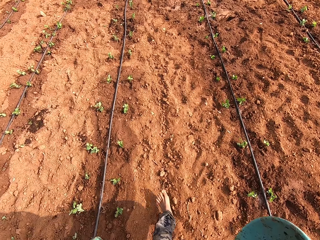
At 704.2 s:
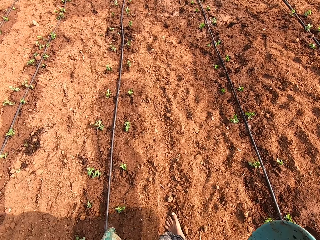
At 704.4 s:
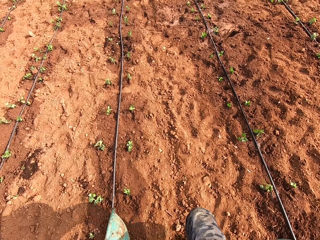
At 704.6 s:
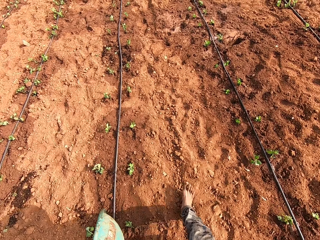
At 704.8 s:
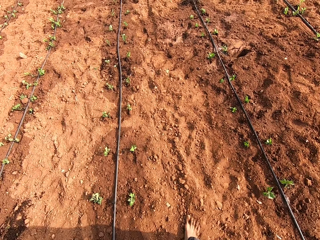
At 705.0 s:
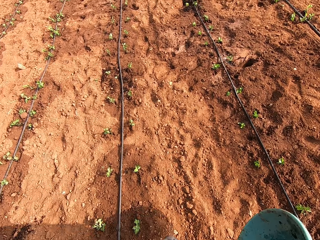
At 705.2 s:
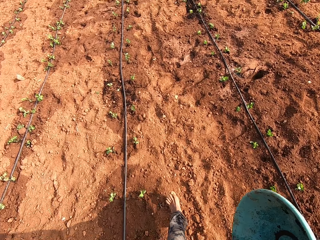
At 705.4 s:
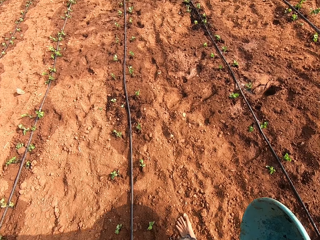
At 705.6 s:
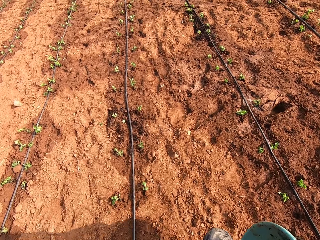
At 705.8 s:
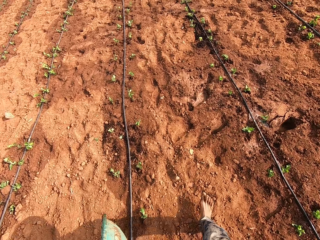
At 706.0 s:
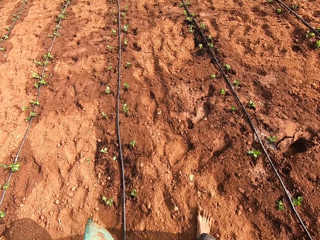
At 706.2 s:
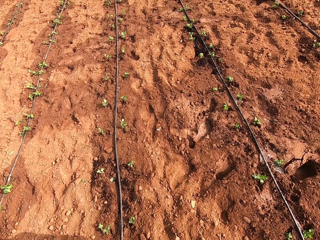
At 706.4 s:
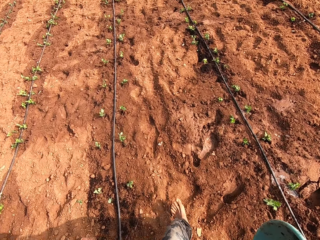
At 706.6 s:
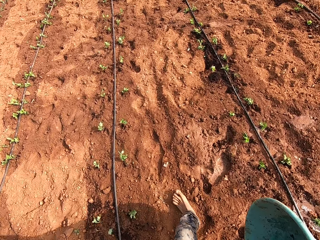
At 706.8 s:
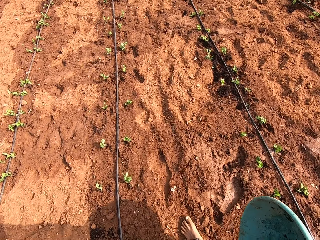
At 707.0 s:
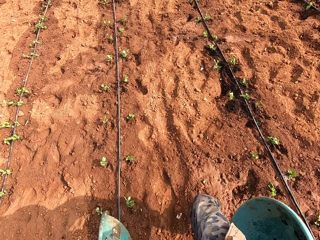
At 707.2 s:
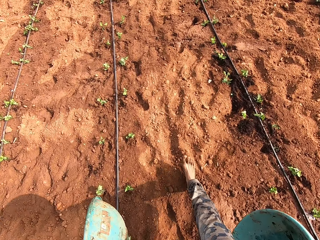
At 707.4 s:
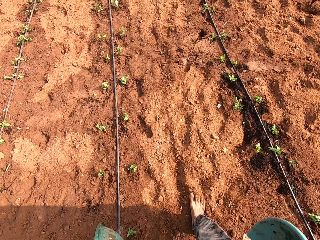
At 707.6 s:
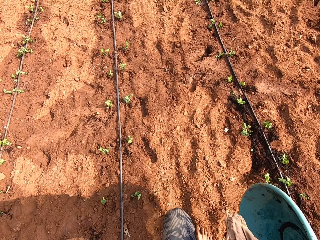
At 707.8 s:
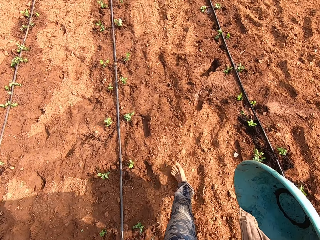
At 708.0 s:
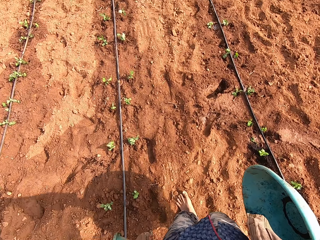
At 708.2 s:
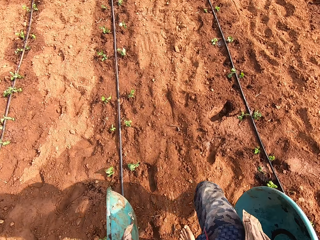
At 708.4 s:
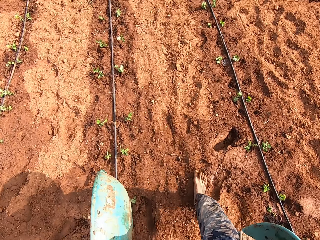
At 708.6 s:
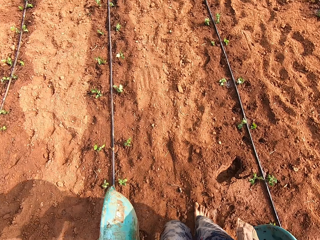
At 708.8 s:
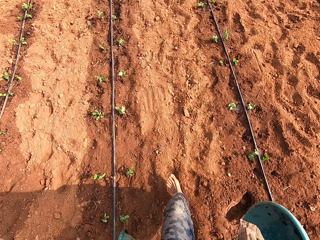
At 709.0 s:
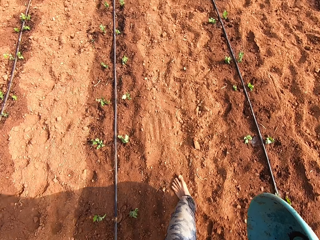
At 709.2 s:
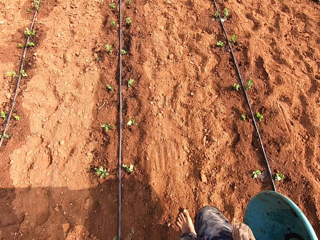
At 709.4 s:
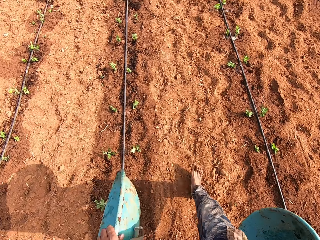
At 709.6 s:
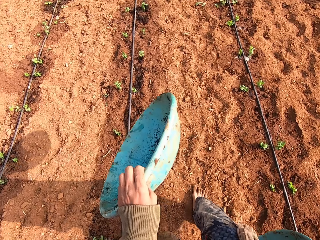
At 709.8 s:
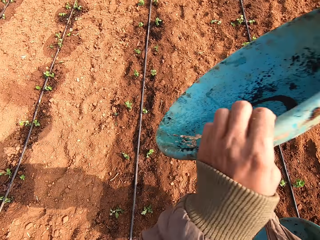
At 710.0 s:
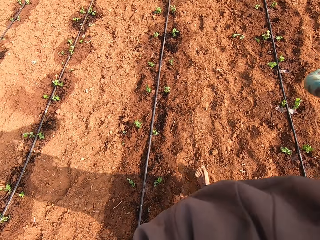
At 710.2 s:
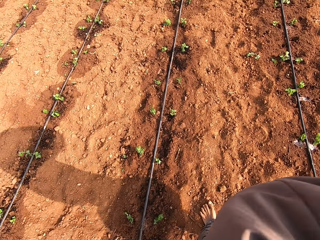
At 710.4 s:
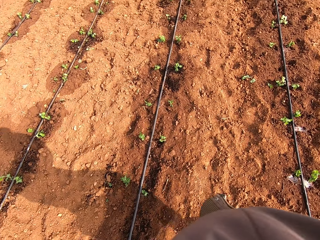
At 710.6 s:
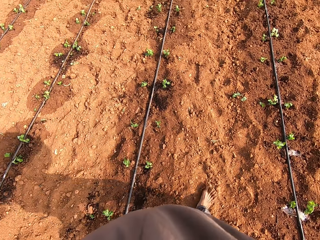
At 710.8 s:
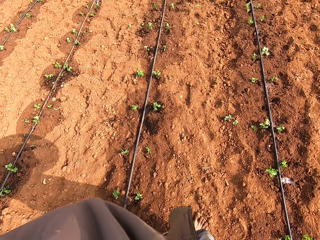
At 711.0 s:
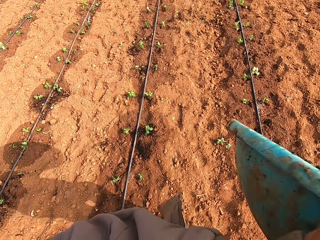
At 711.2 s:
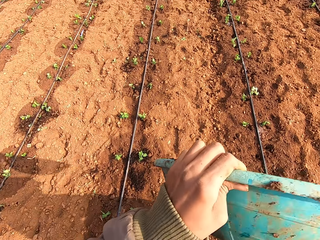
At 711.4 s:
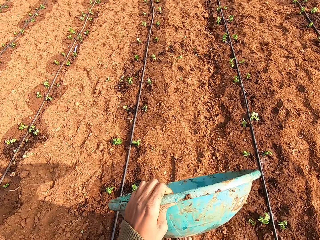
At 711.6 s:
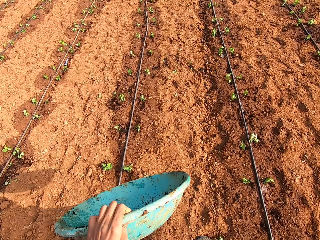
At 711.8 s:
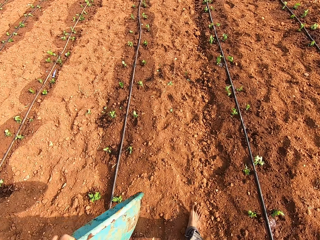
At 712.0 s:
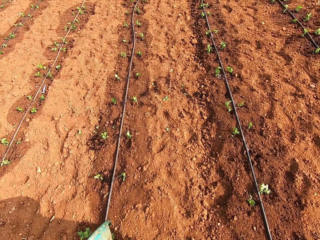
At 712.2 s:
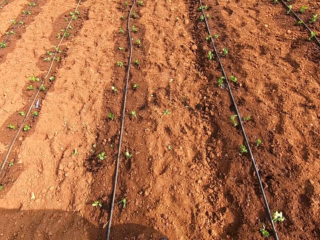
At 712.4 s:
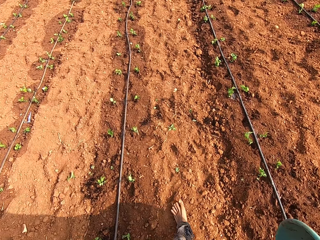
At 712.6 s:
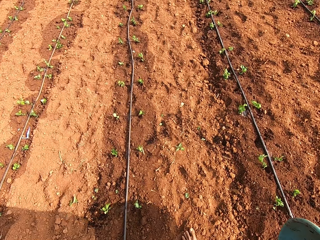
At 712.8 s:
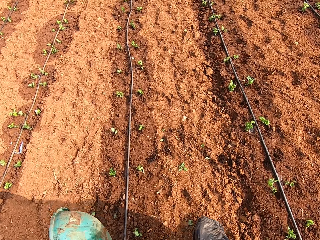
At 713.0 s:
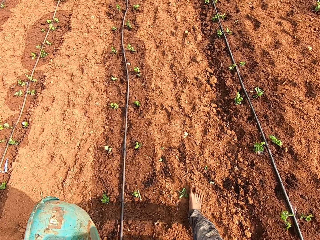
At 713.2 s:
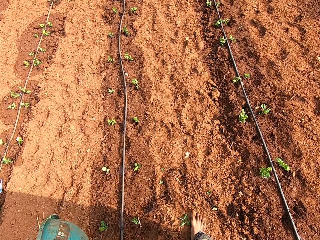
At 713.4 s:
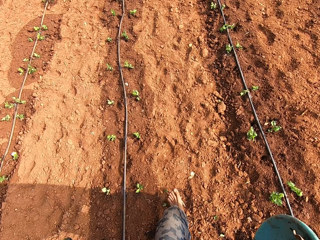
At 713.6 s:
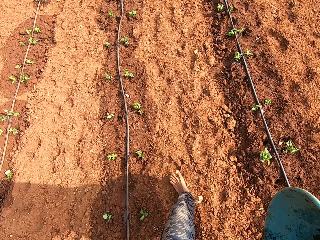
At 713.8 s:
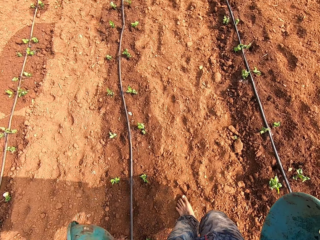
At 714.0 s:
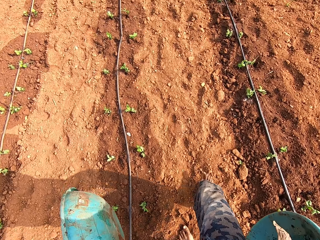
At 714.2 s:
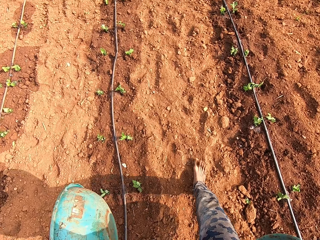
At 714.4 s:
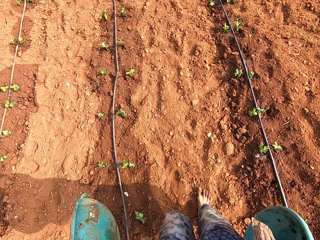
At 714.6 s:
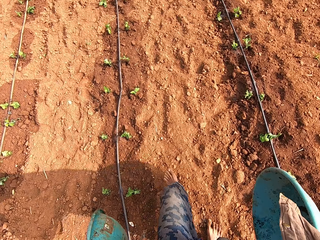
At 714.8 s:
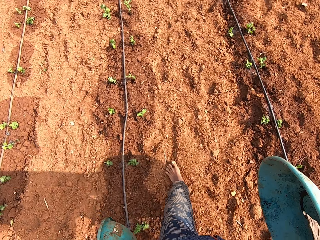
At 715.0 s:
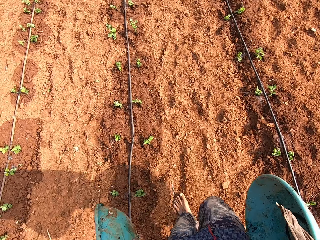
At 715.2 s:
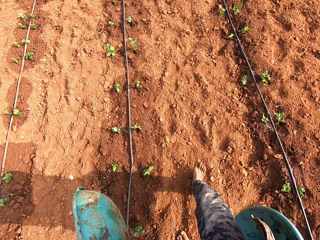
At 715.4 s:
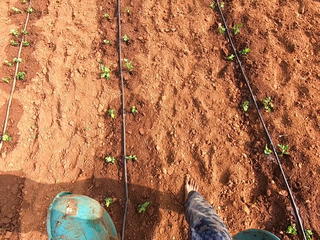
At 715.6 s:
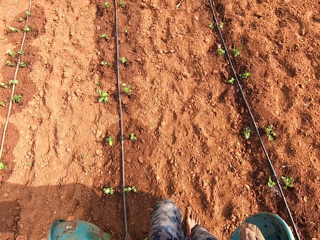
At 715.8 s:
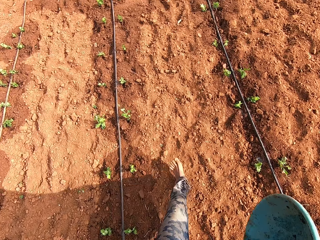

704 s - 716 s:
The camera wearer wipes his face with the left side of the jacket.

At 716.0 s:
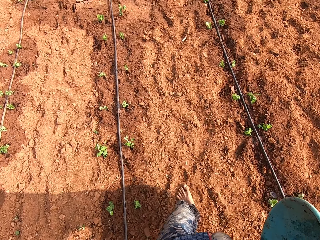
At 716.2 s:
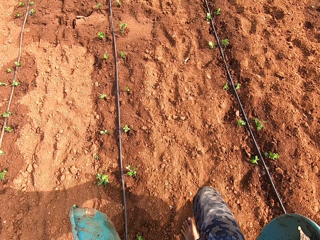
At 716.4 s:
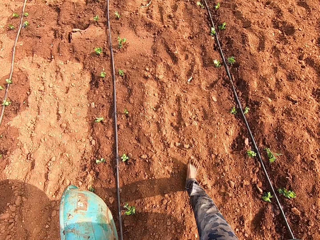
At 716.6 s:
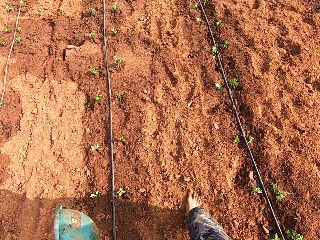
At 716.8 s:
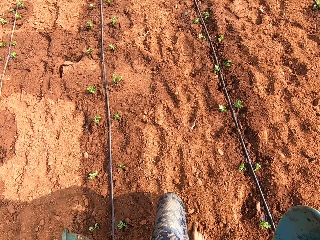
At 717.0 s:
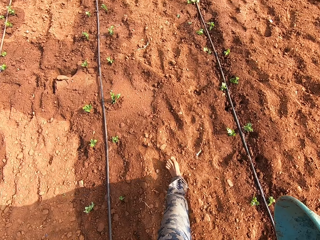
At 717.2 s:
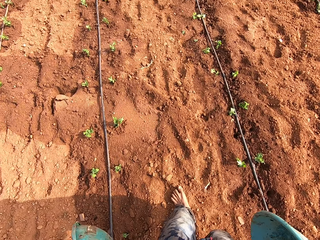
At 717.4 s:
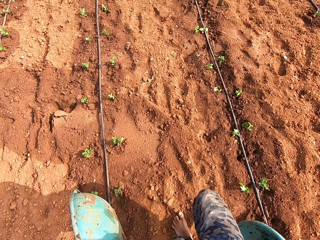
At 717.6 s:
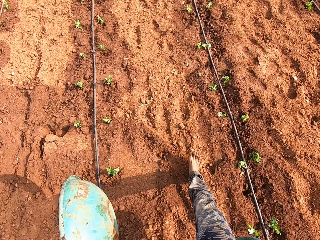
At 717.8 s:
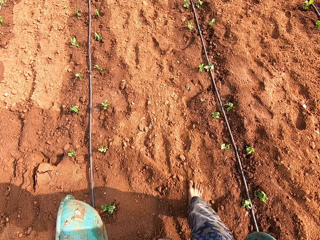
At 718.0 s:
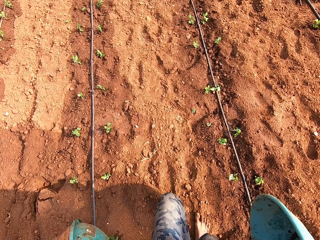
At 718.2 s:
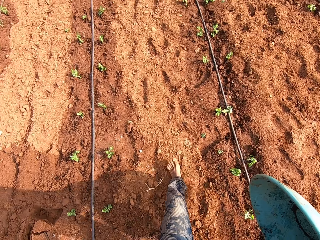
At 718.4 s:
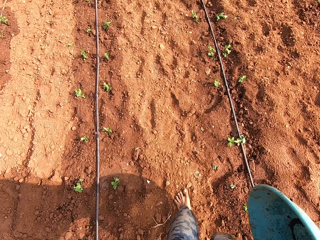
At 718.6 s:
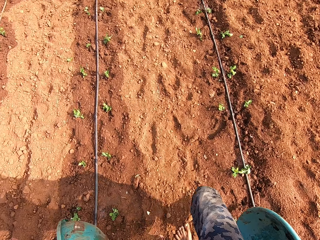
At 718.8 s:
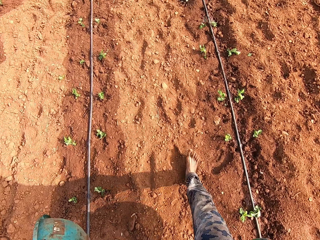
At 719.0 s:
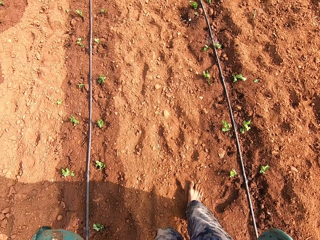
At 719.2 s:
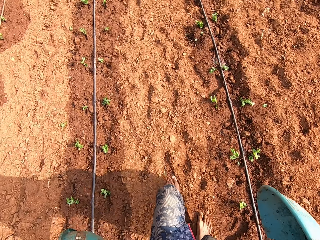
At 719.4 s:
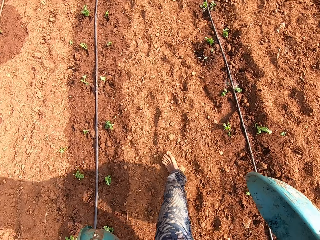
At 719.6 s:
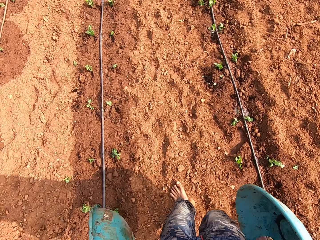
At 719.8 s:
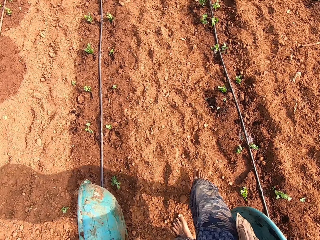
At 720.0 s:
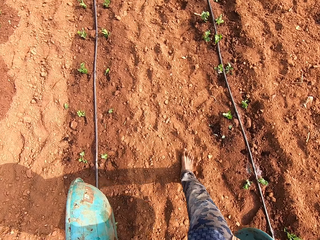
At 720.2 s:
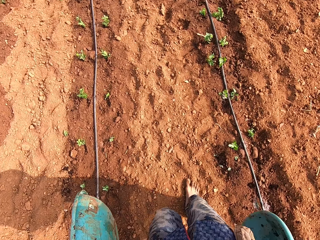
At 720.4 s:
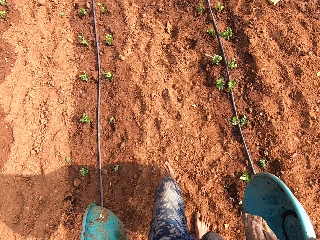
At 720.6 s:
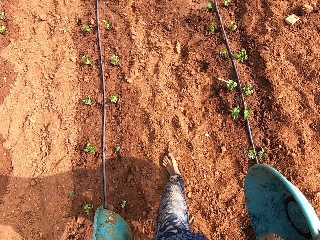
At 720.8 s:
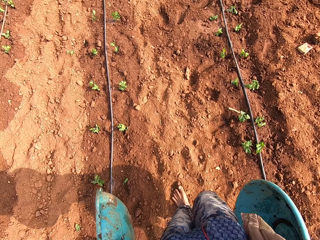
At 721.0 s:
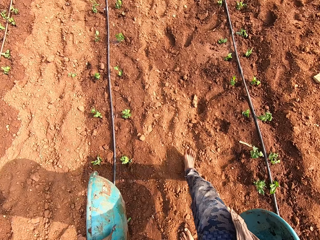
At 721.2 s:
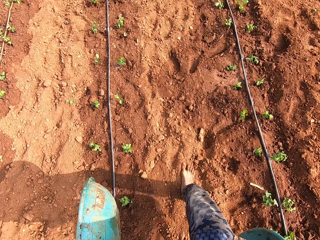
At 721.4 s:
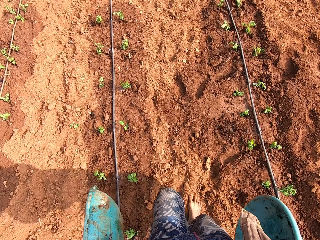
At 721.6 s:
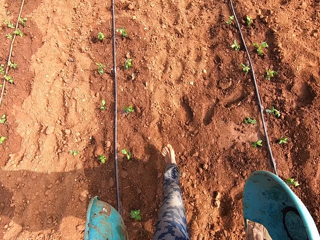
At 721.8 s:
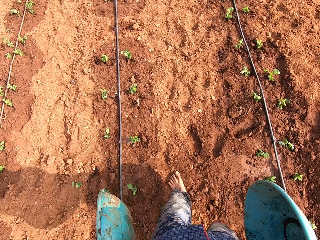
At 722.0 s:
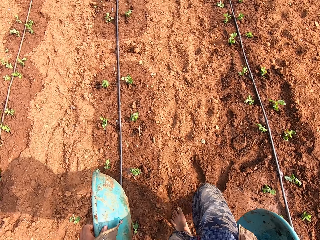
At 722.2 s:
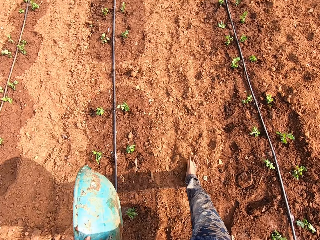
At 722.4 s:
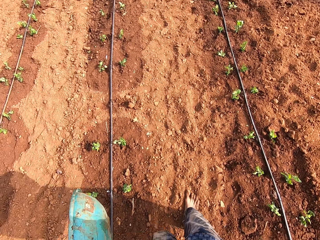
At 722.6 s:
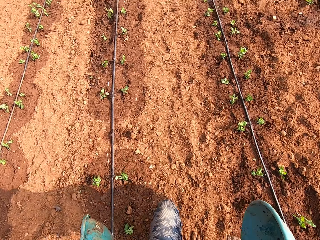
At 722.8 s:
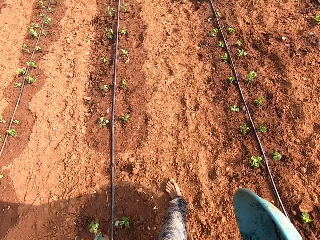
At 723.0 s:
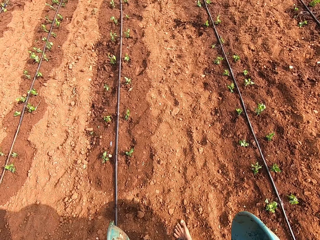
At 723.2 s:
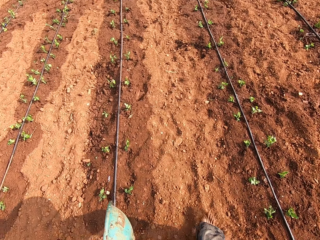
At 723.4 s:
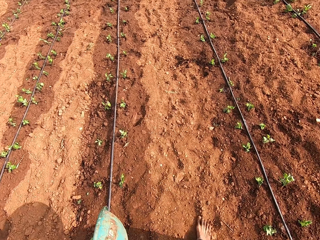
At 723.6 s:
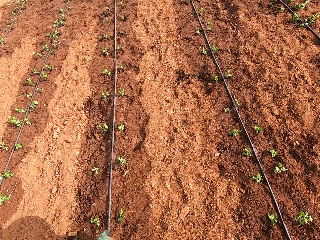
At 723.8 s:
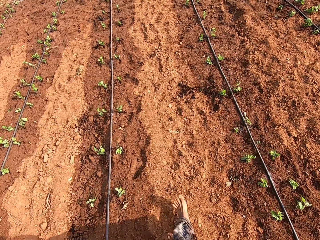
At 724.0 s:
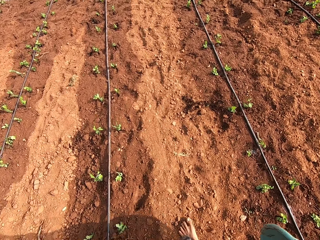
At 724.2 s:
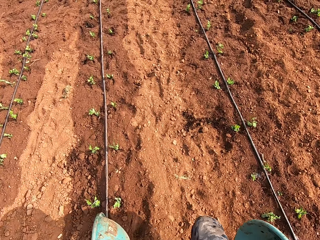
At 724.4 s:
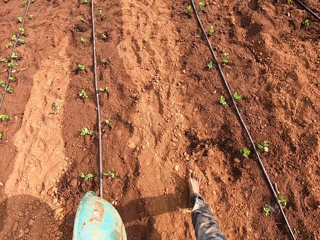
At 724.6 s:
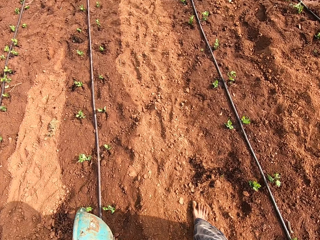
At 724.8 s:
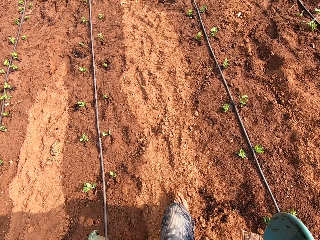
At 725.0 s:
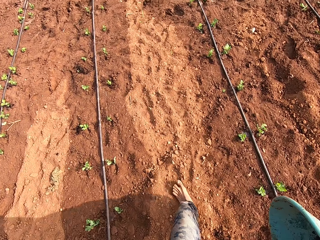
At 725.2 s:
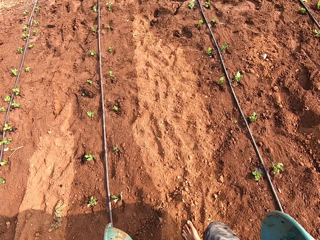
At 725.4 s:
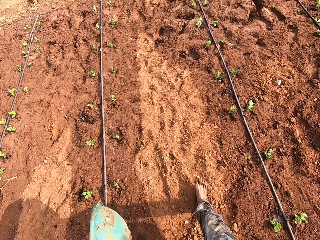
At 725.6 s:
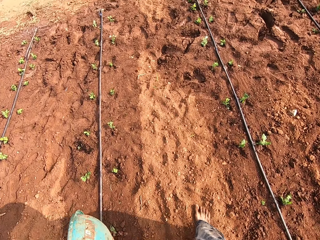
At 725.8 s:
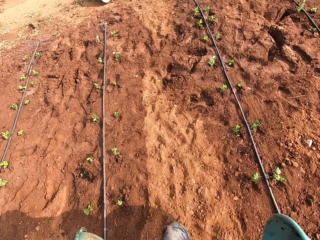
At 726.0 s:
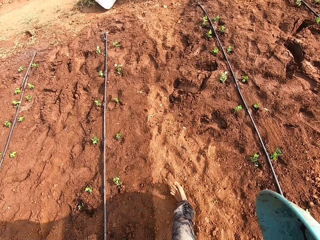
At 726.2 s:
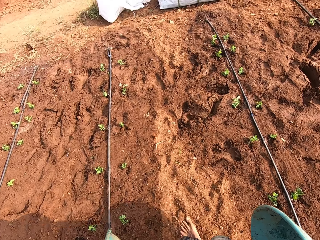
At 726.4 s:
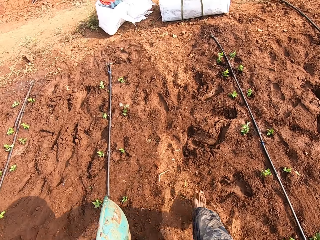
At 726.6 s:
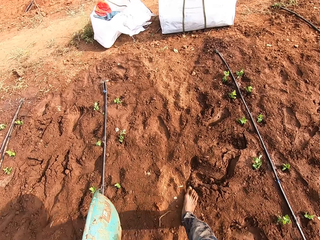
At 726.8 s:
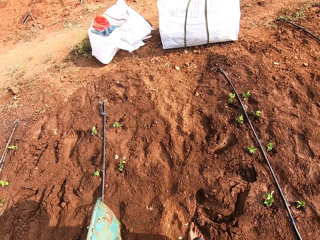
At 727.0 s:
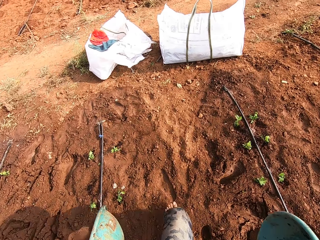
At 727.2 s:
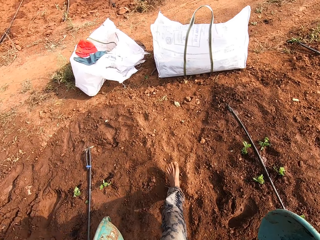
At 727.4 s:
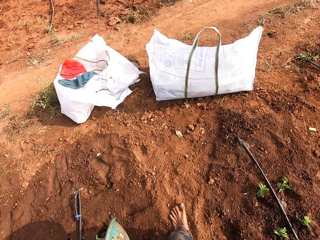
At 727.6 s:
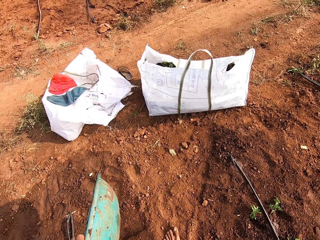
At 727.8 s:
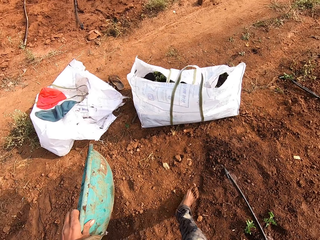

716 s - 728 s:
The camera wearer whispers.
